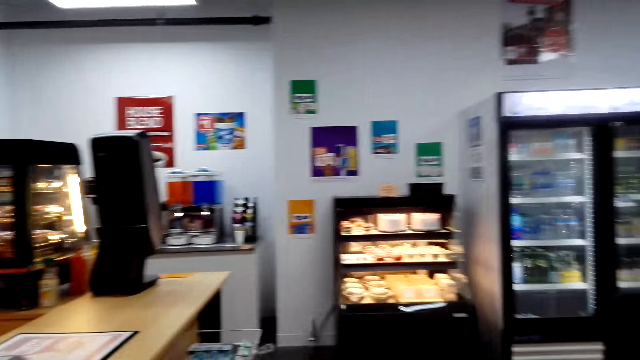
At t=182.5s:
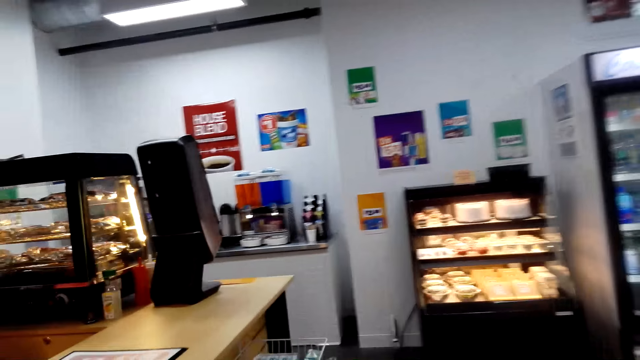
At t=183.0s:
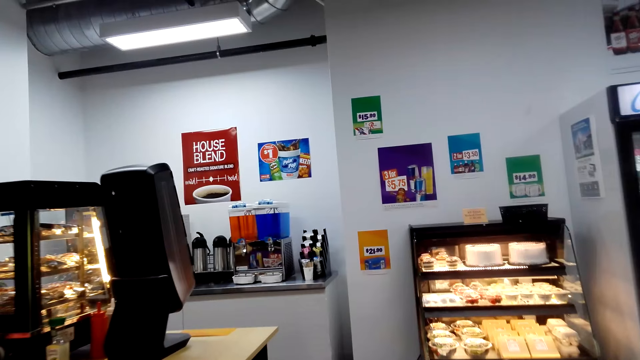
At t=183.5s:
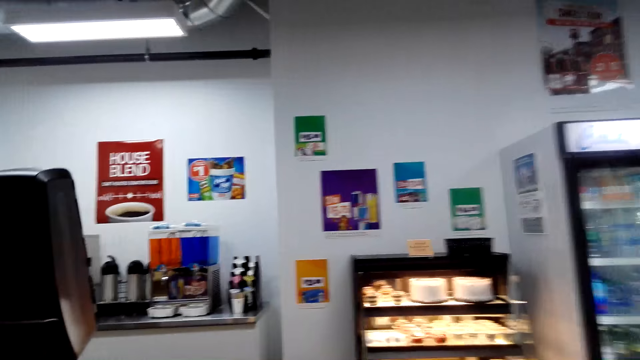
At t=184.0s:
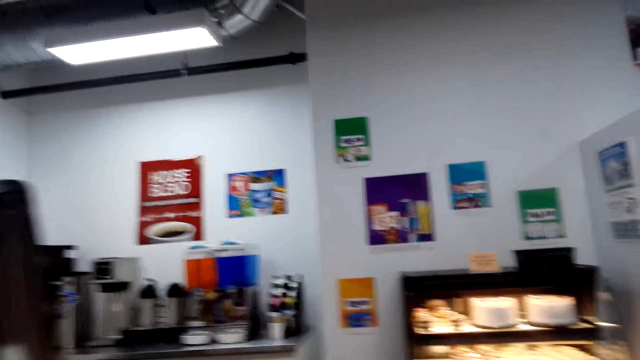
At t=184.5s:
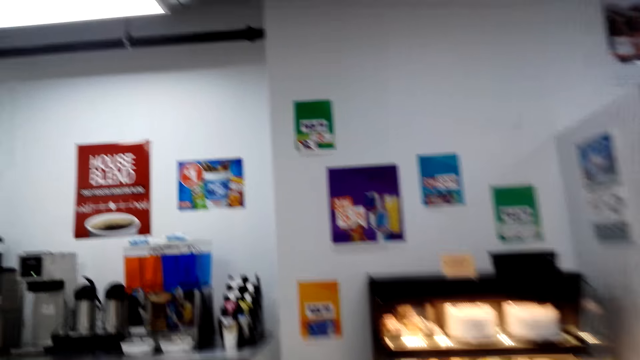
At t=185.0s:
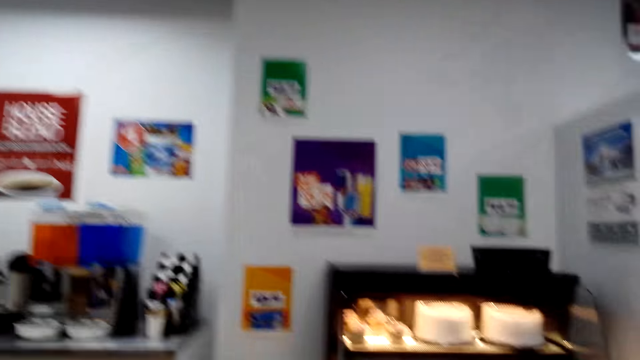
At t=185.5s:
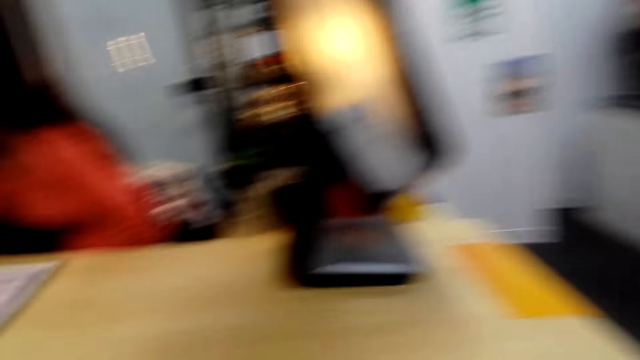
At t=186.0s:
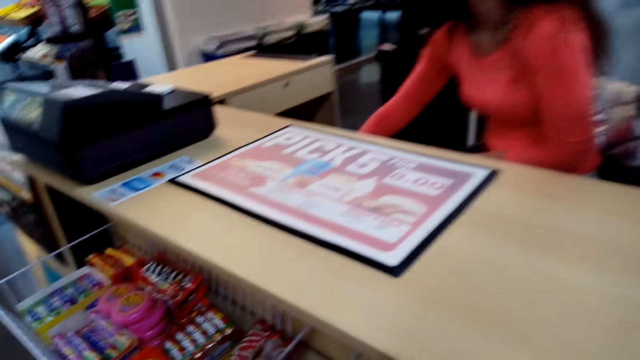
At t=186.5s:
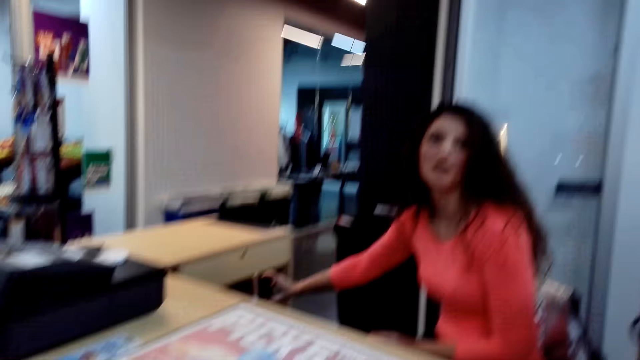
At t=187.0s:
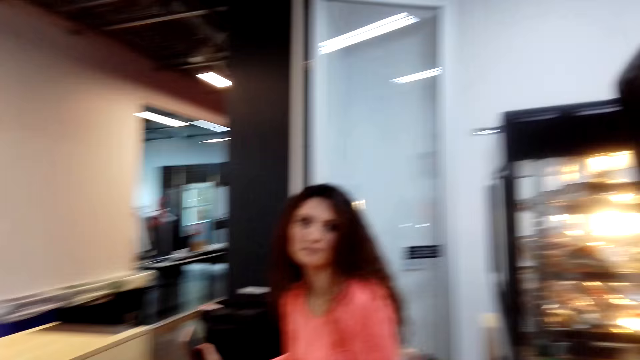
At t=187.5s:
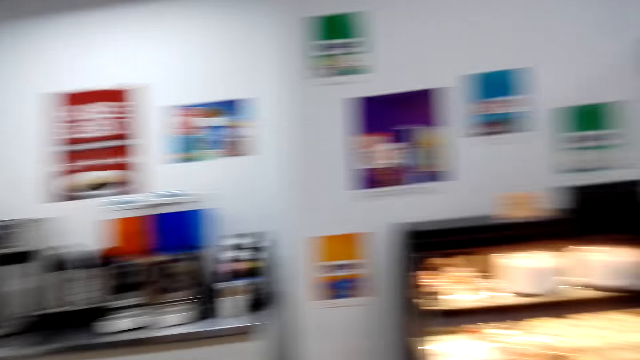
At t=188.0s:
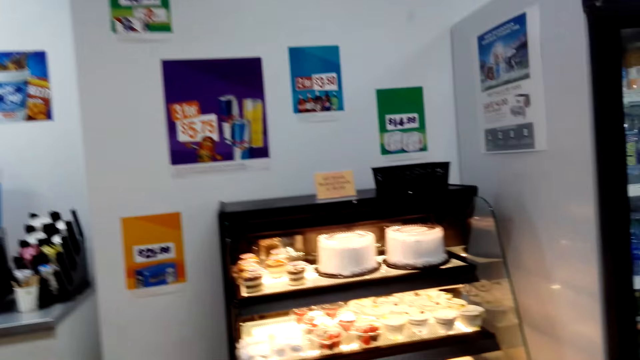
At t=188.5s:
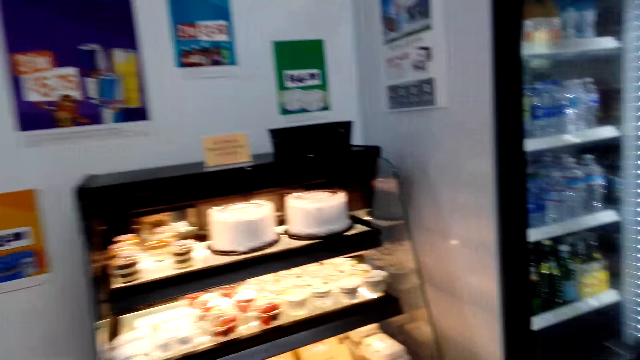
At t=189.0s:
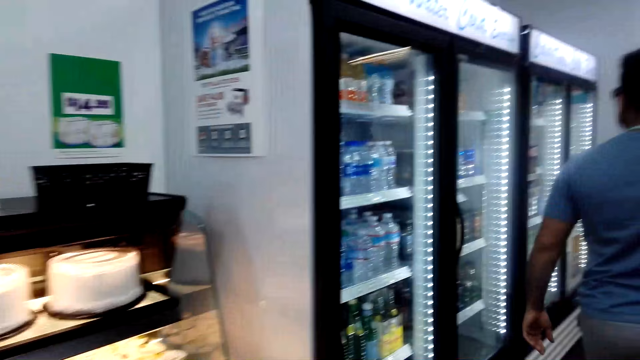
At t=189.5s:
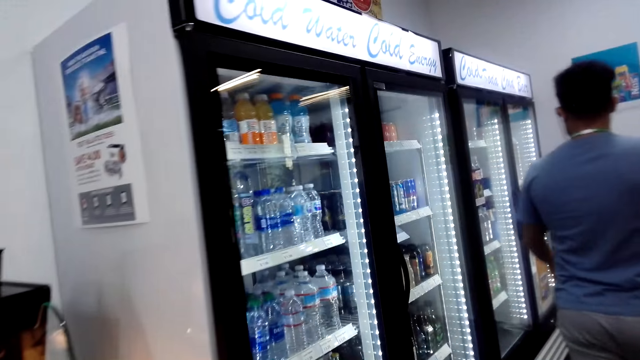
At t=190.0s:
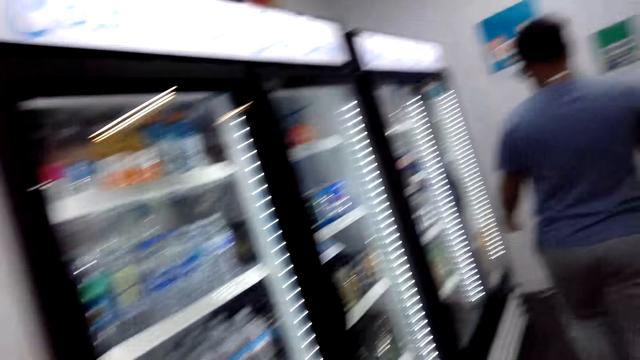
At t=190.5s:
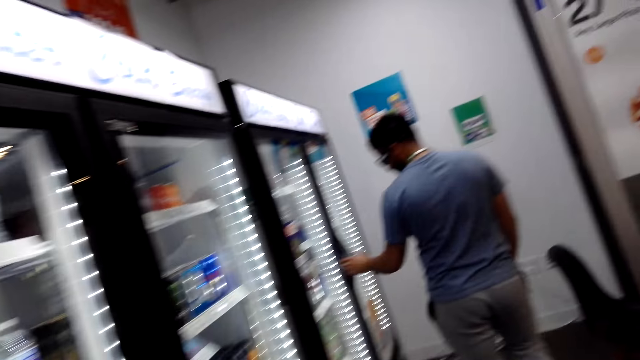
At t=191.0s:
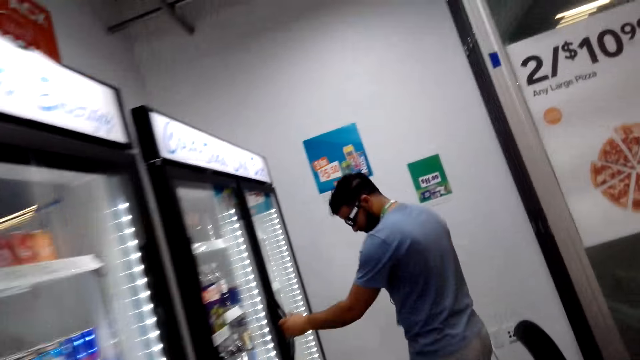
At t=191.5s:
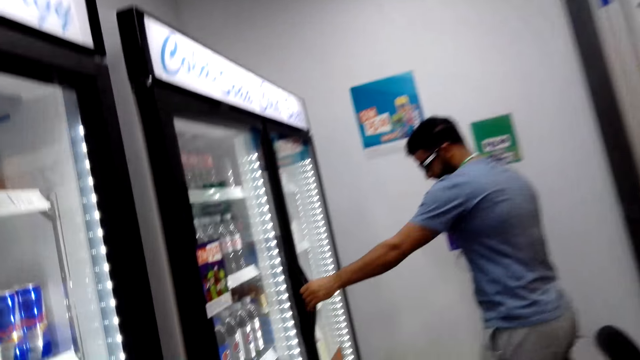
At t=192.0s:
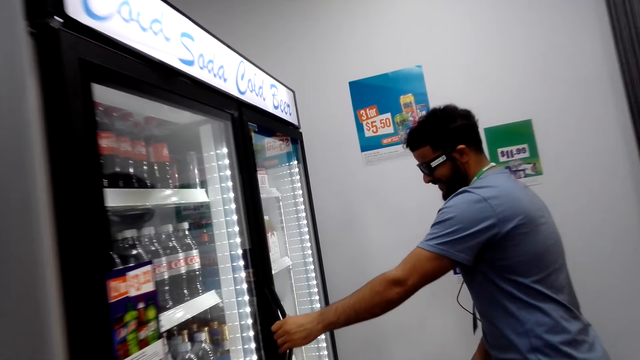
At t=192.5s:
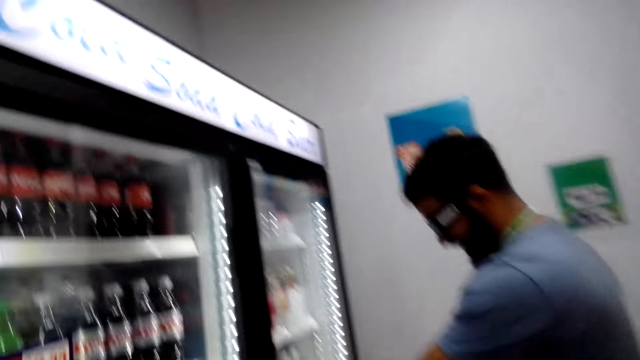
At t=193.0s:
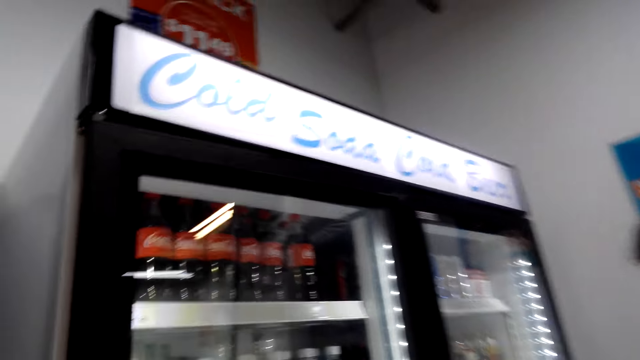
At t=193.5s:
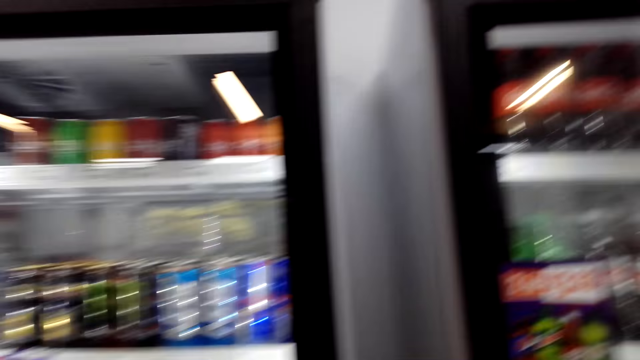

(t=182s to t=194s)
The camera wearer walks around the shop. They converse with a woman. They turn around the shop. They walk around the shop with a man. The camera wearer and the man are walking to the fridge. The man holds a fridge door. The man is opening the fridge. The camera wearer converses with the man.

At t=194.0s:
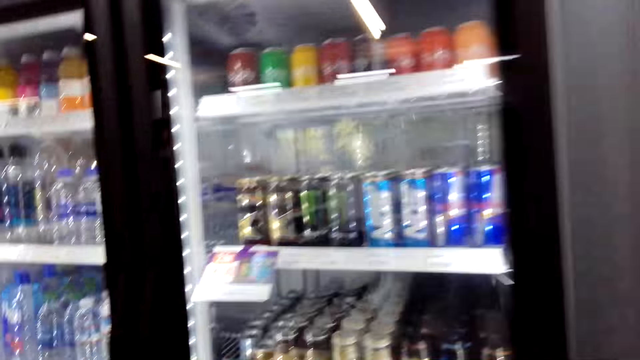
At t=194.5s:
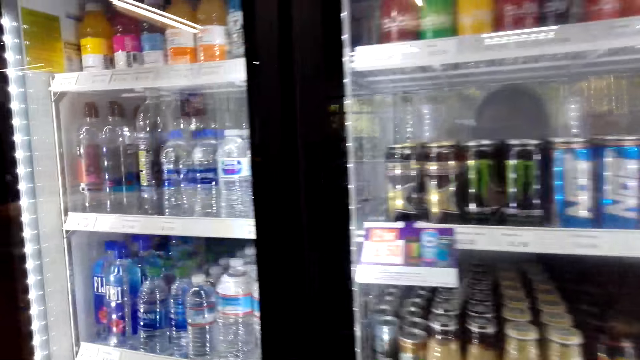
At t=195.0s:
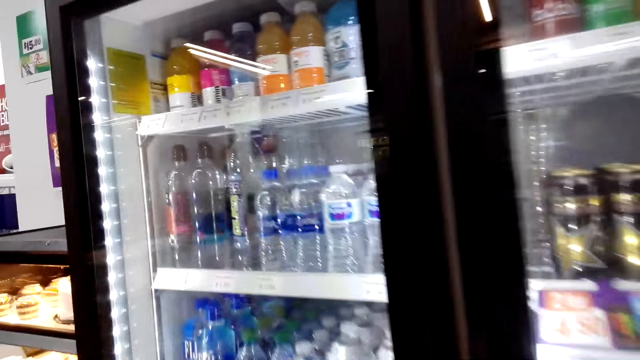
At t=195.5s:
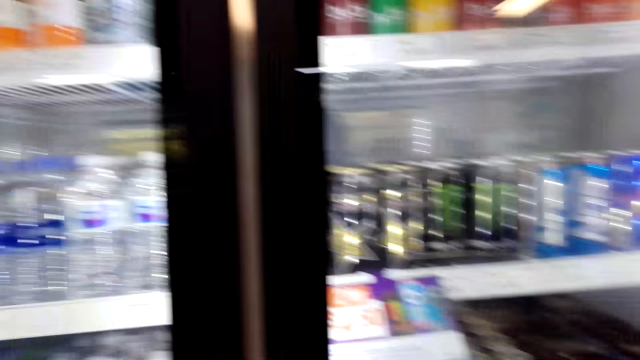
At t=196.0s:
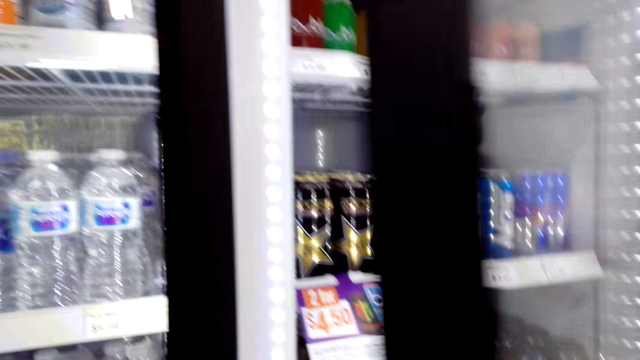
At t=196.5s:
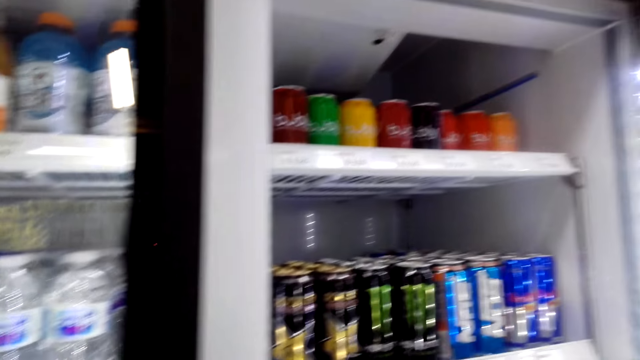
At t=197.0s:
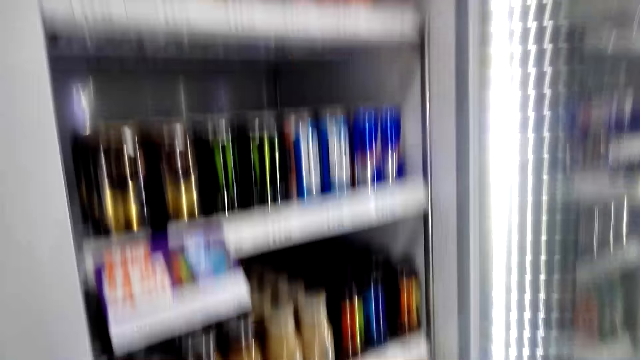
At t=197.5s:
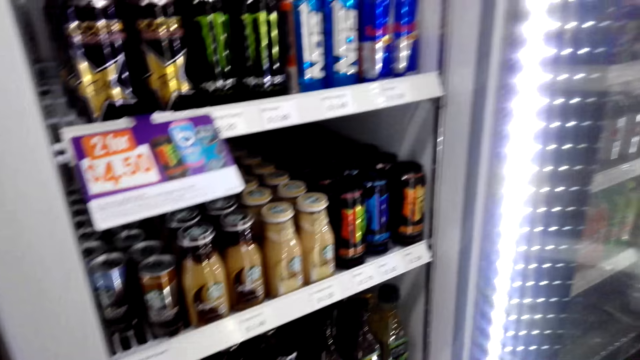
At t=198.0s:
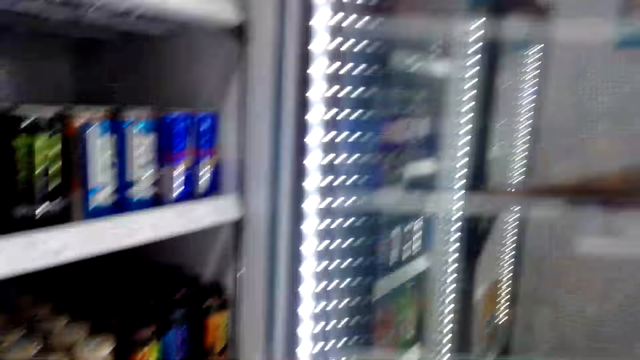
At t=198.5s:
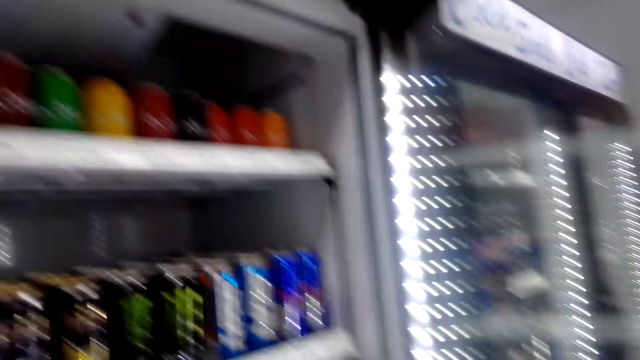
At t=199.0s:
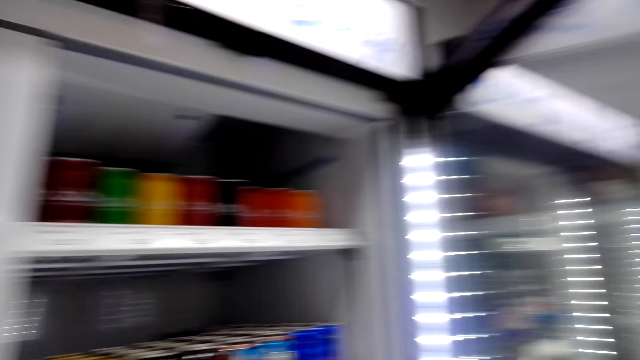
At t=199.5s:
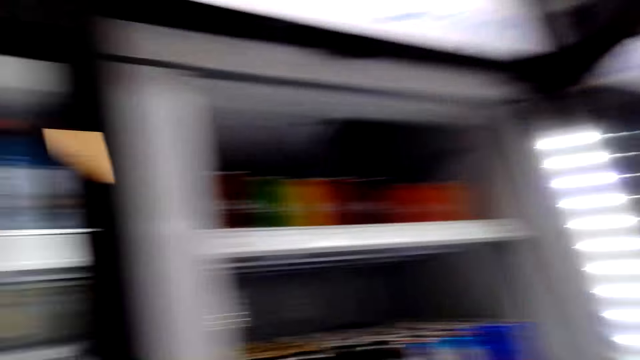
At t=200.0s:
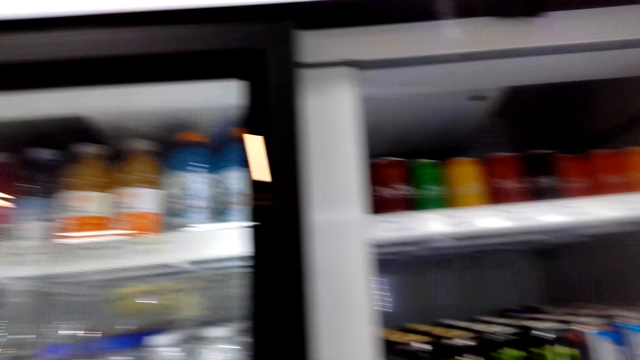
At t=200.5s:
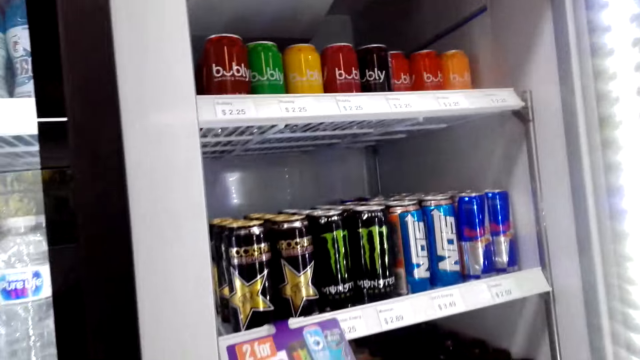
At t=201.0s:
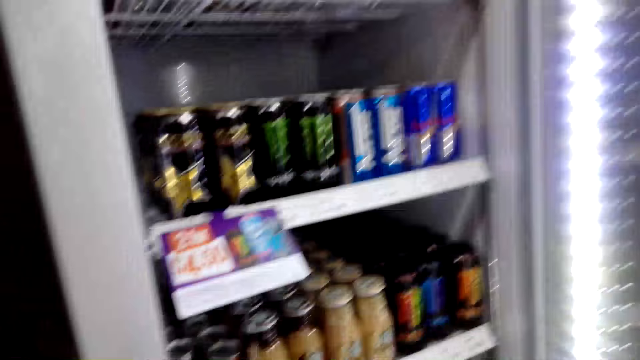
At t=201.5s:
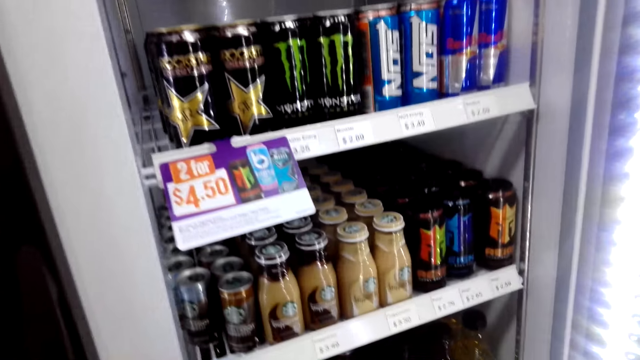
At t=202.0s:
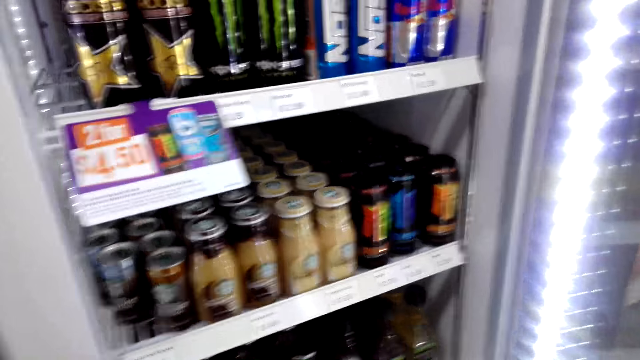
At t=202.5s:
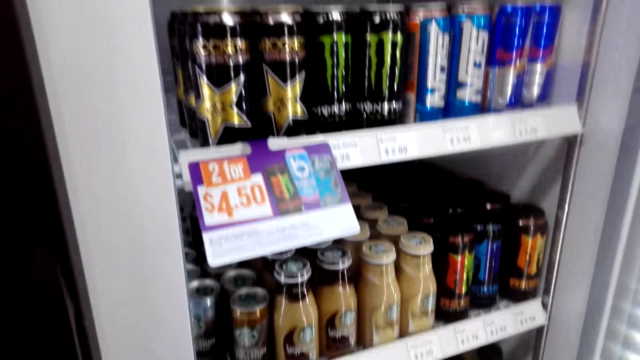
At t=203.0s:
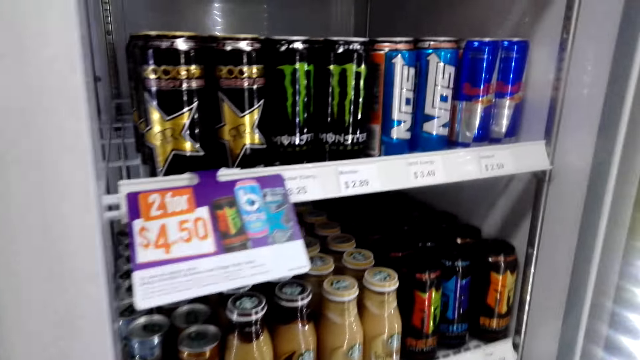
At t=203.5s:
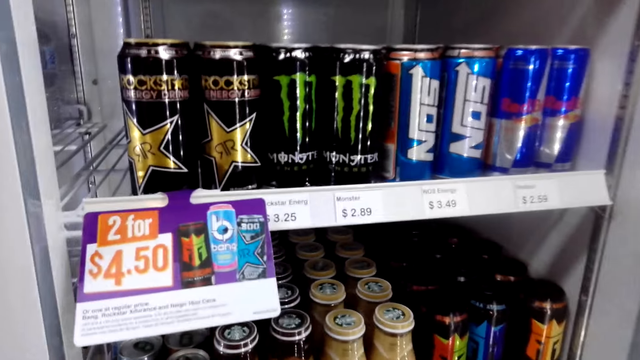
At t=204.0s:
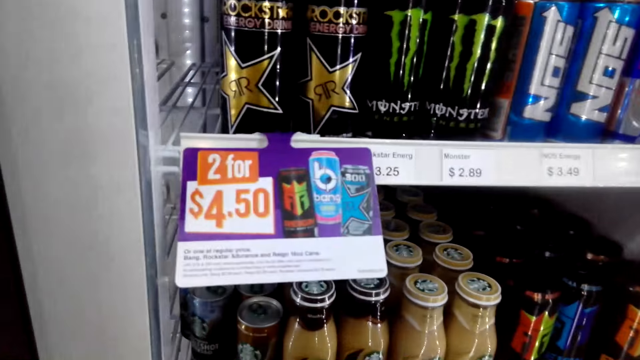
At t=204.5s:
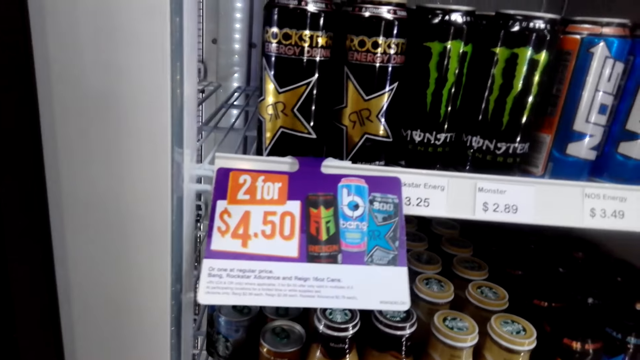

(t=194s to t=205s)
The camera wearer turns around the shop. They open a fridge door. They look around the fridge.
